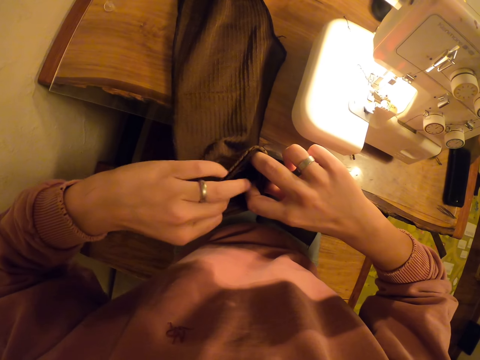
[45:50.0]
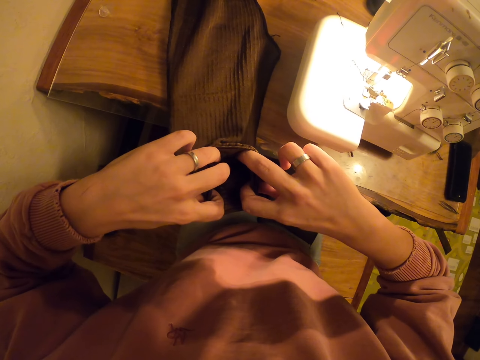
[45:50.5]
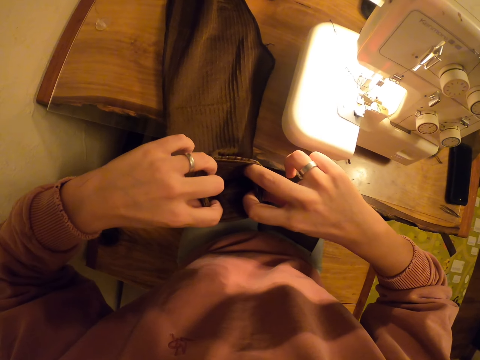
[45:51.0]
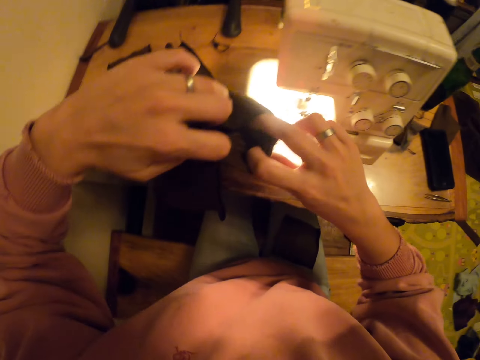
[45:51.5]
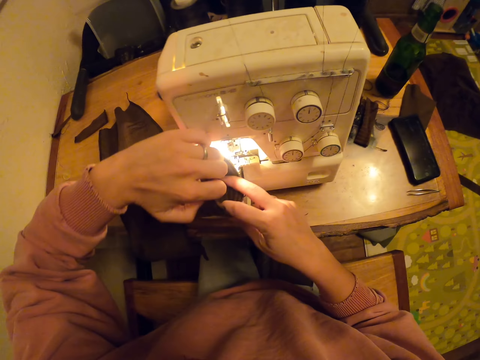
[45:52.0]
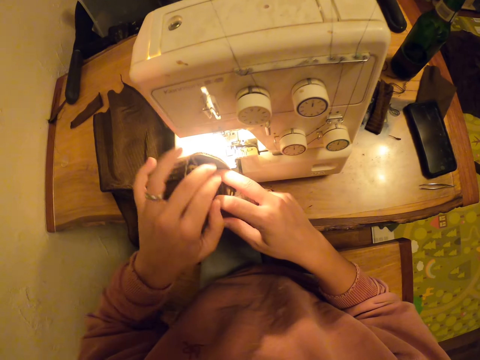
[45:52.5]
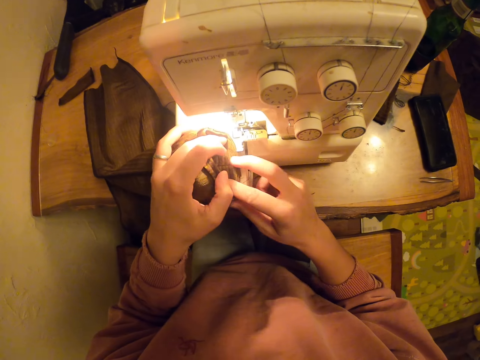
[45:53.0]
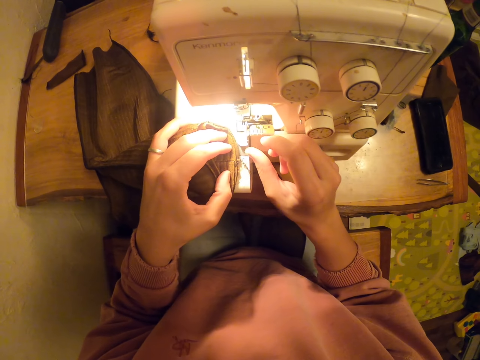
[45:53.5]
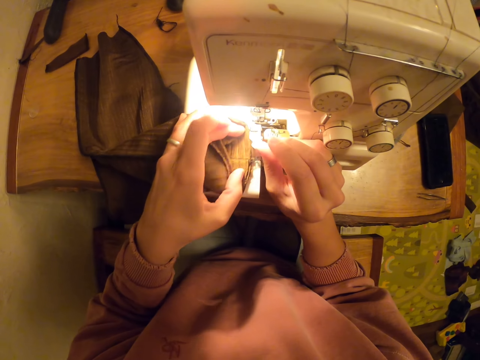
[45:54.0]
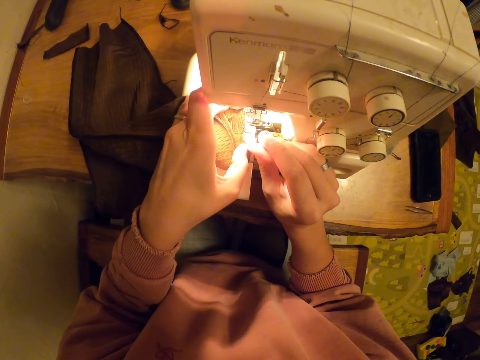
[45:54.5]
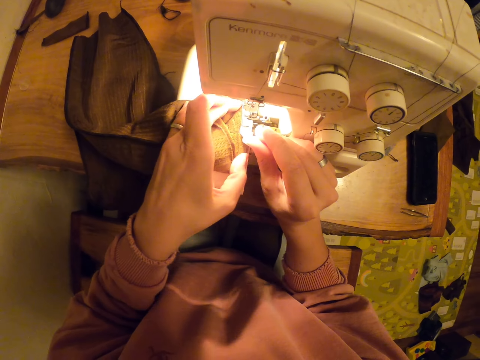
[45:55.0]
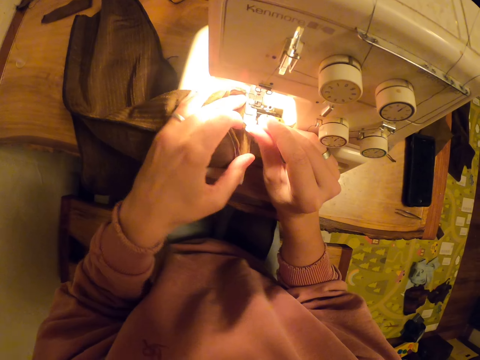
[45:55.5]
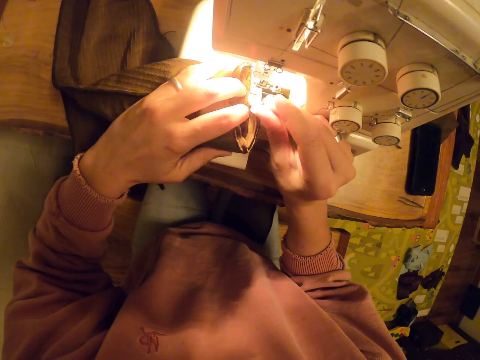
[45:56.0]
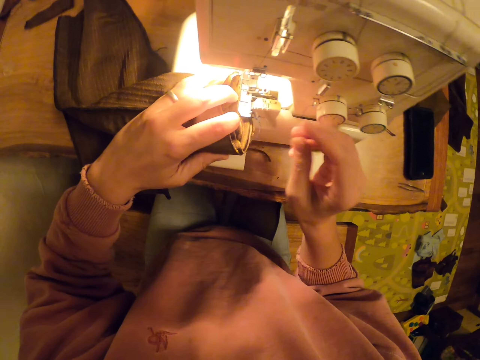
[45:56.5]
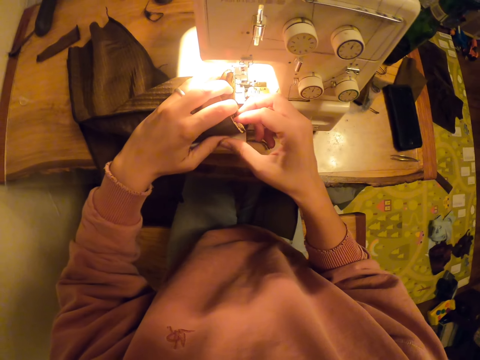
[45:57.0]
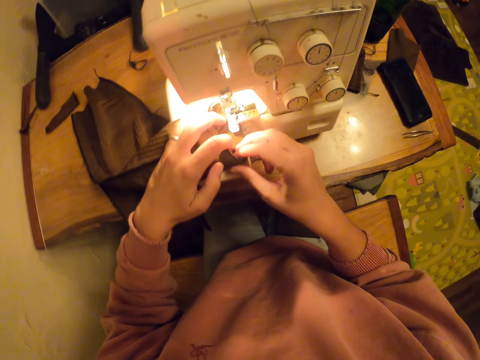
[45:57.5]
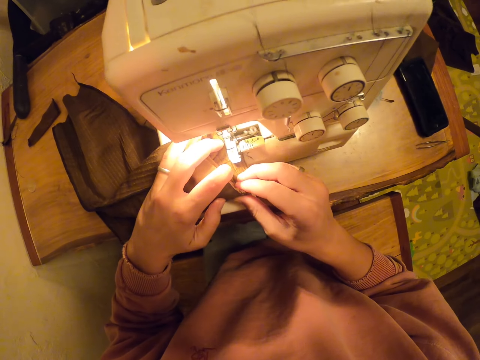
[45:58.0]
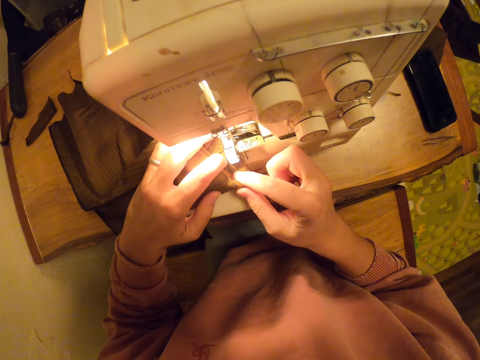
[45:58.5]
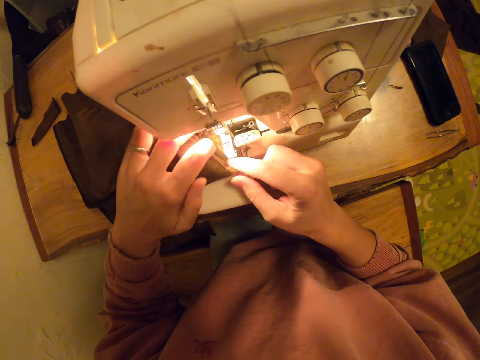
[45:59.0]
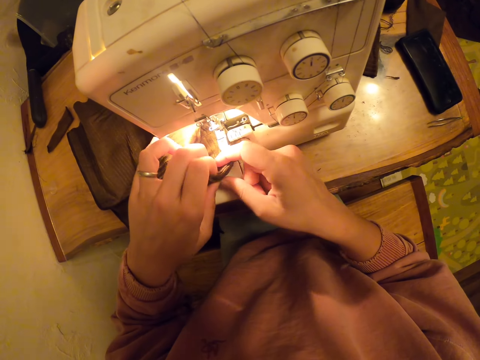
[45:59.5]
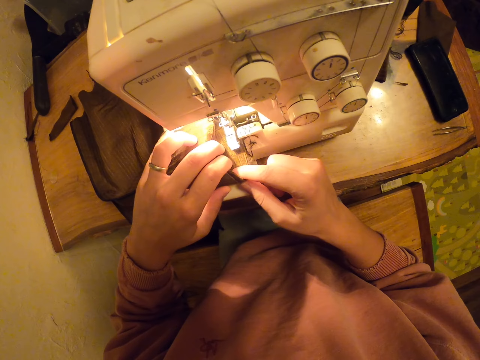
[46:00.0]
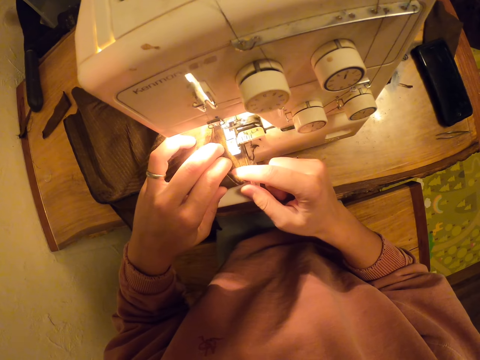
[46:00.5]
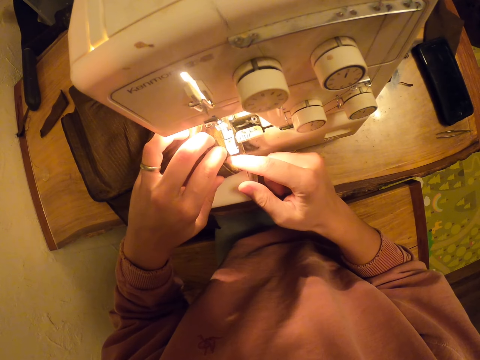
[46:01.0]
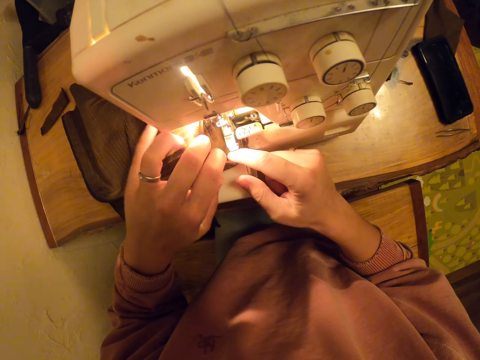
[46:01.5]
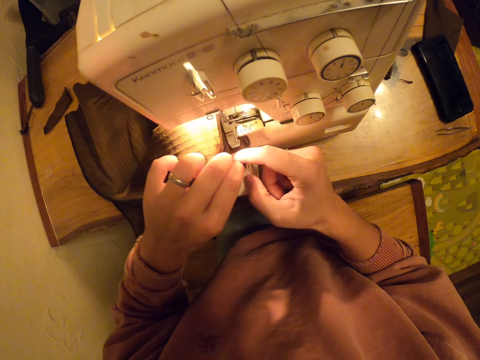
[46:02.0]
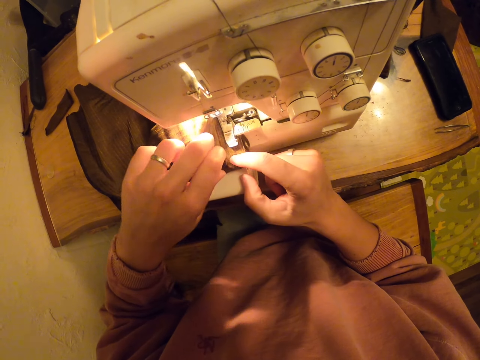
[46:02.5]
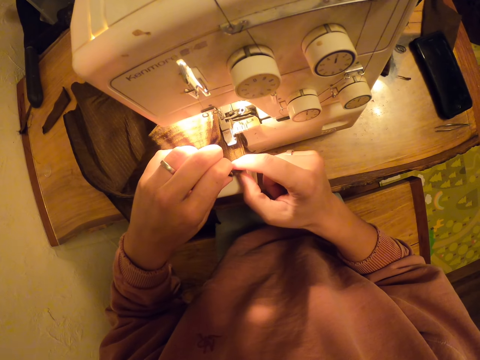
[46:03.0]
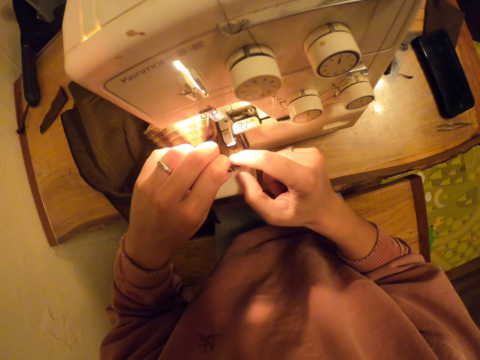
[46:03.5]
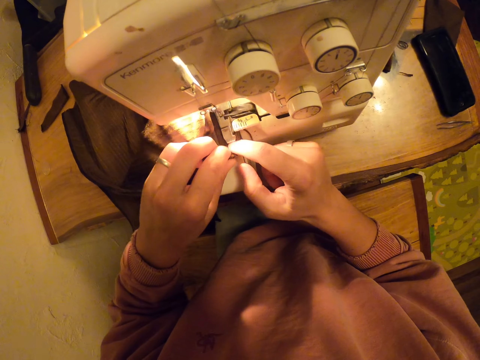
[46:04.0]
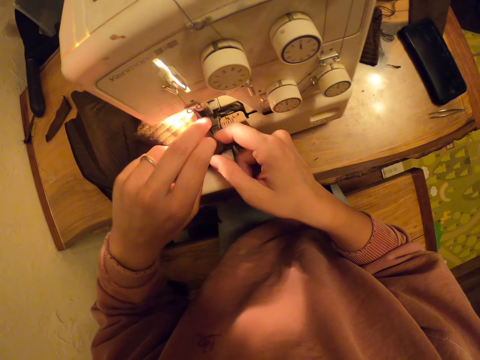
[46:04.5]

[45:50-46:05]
The camera wearer puts the cloth on the sewing machine. They sew the cloth with the sewing machine.

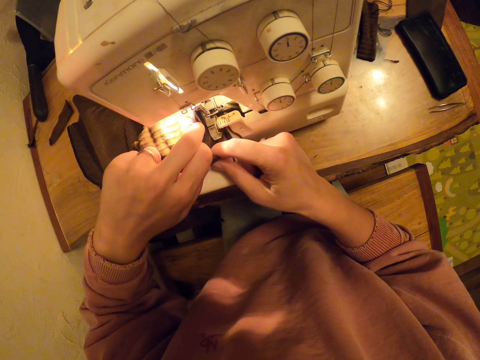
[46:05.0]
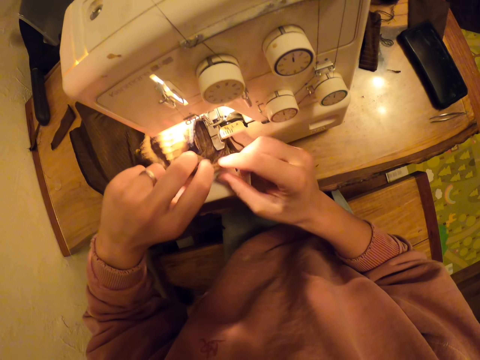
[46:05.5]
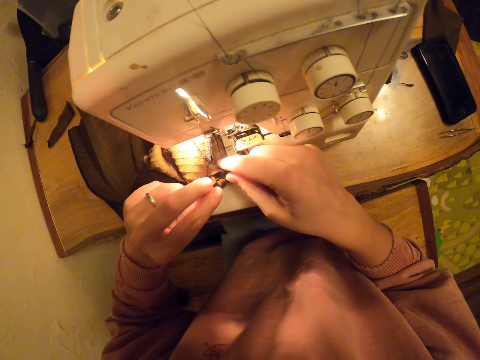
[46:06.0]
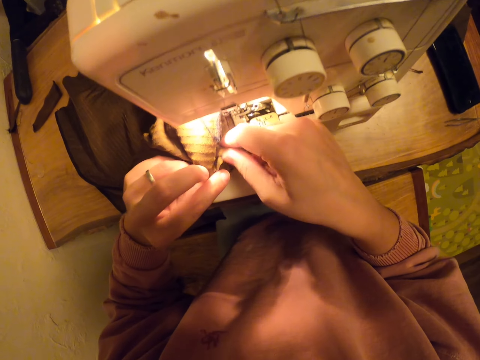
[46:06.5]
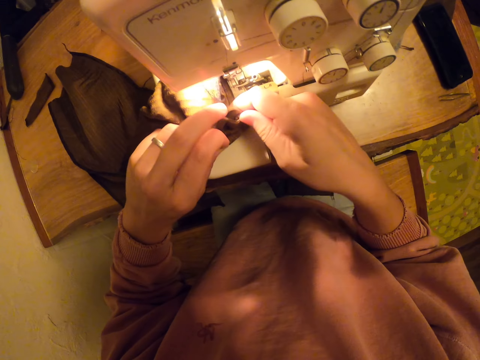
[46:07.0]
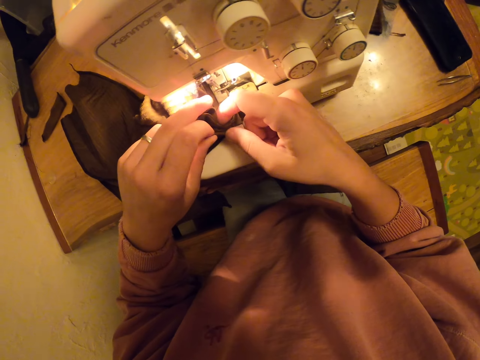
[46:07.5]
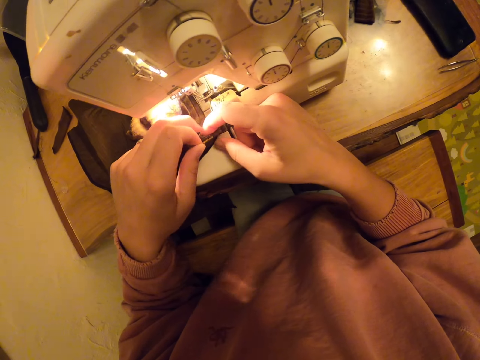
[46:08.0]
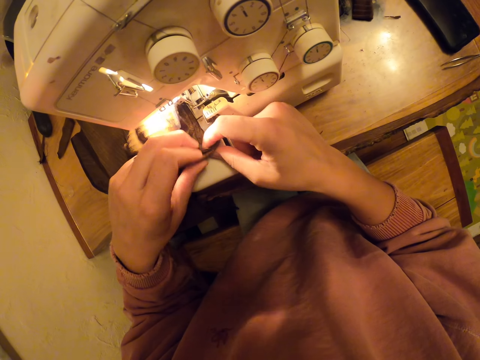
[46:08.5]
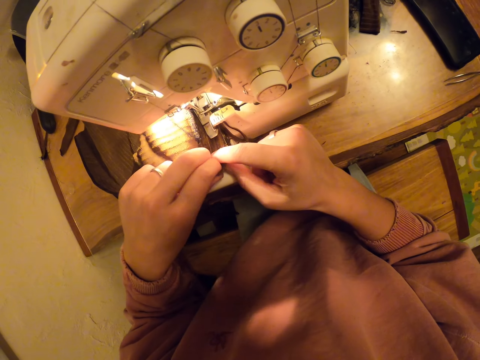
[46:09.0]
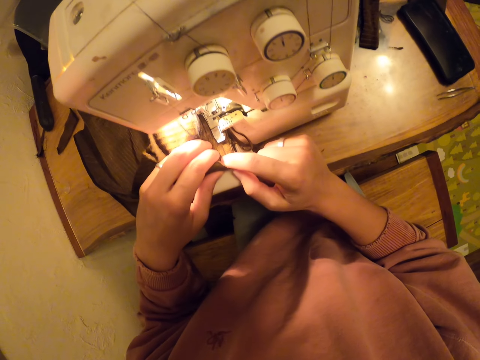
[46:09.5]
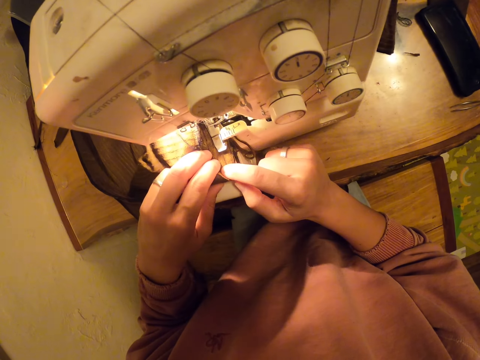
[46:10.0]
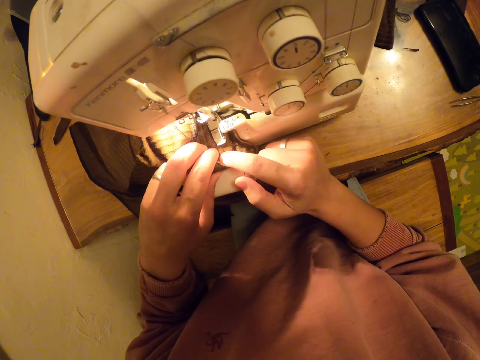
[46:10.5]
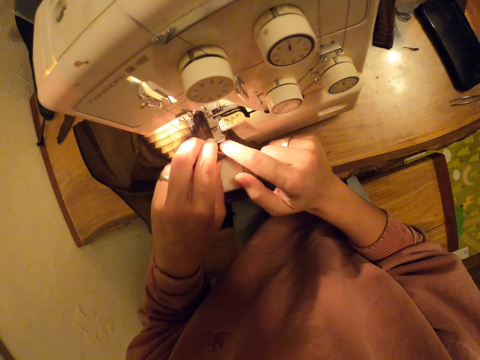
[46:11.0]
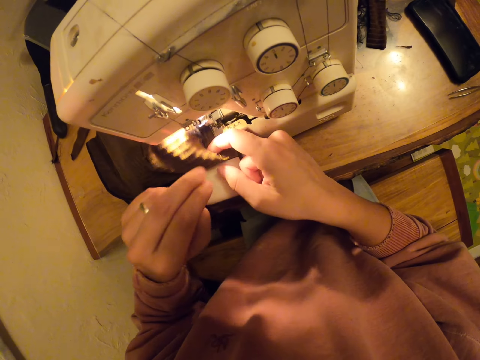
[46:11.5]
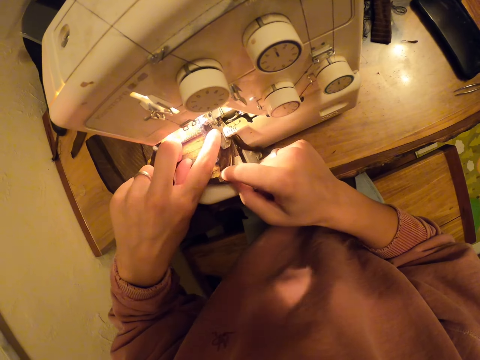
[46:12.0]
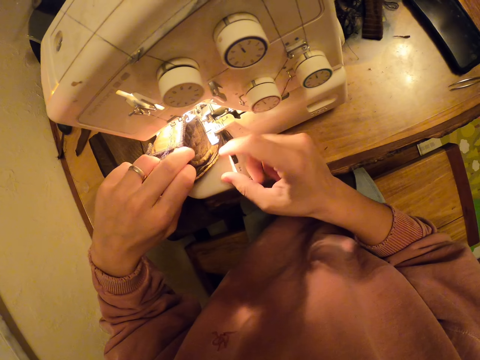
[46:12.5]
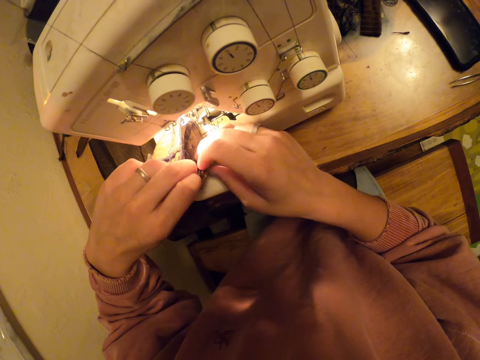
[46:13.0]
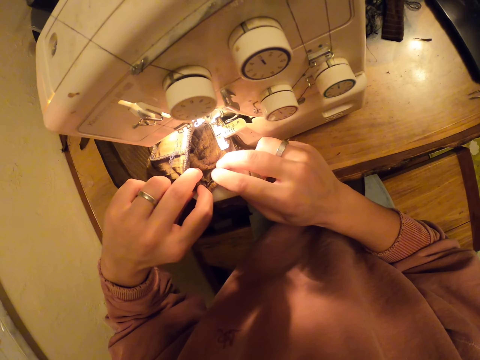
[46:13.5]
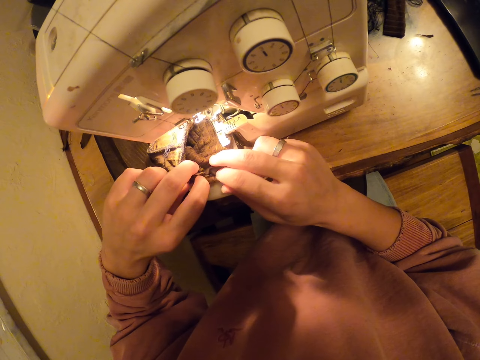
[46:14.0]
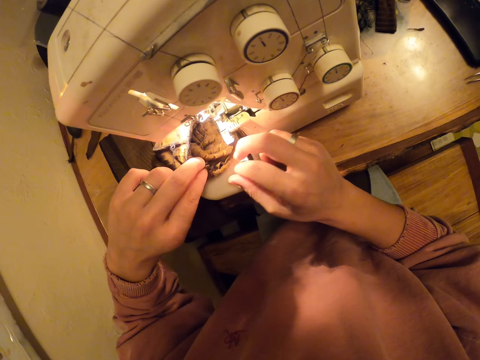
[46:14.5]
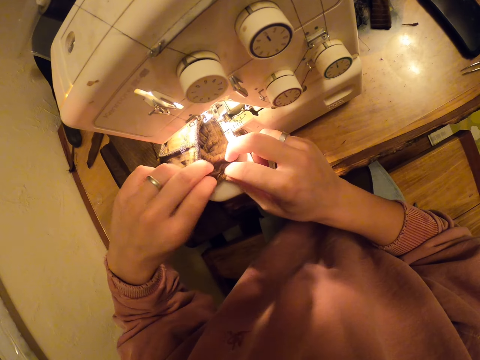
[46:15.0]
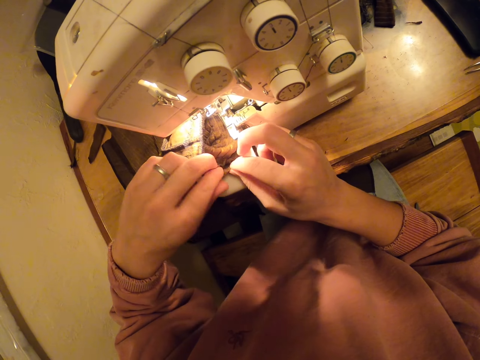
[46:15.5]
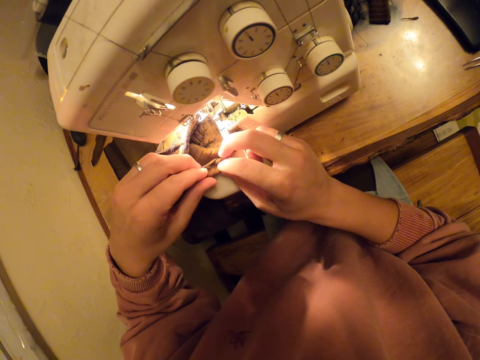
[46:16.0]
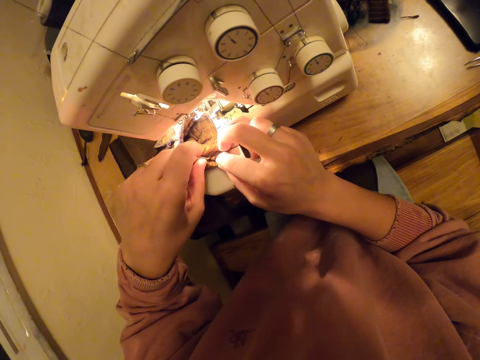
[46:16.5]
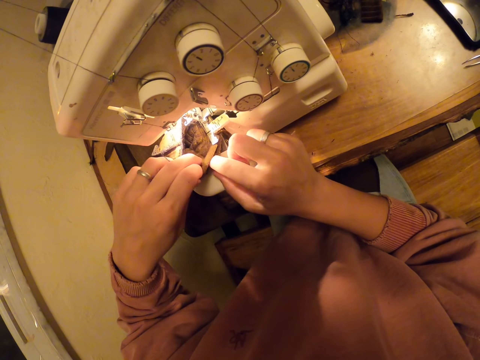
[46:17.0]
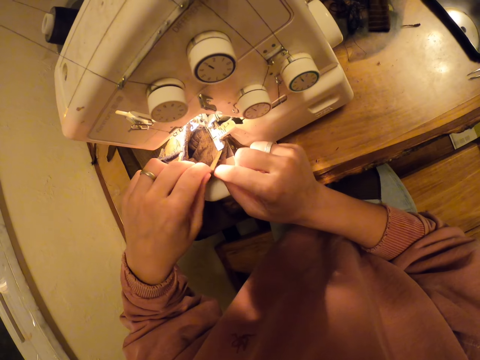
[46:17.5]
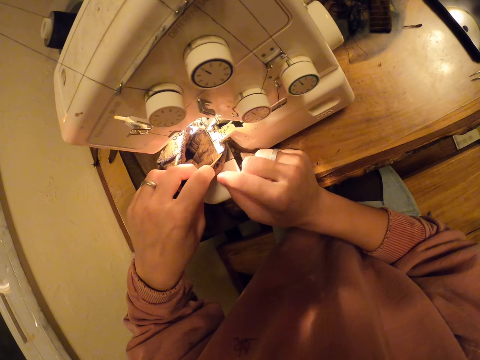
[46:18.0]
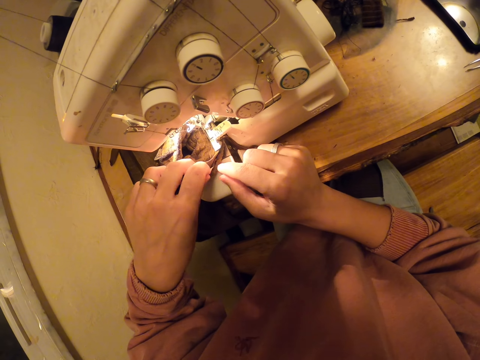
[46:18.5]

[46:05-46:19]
The camera wearer aligns the cloths with both hands.
